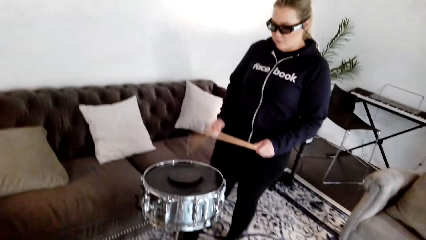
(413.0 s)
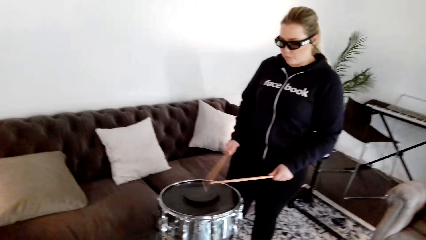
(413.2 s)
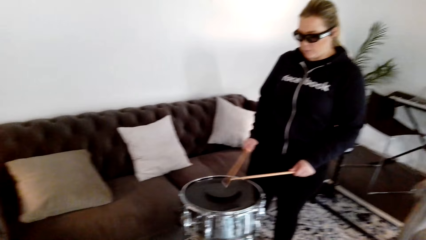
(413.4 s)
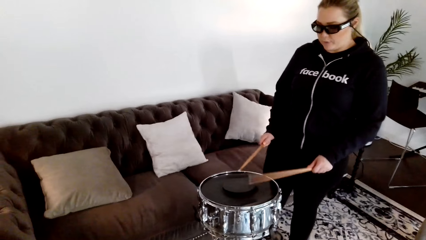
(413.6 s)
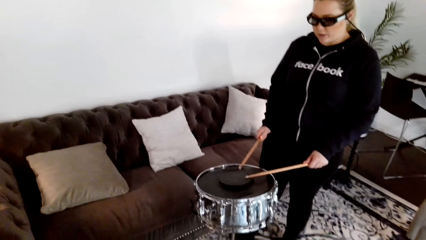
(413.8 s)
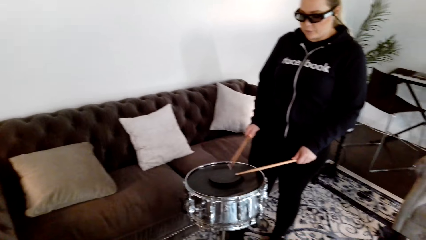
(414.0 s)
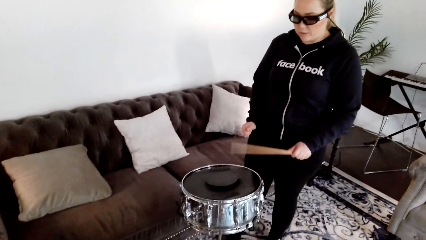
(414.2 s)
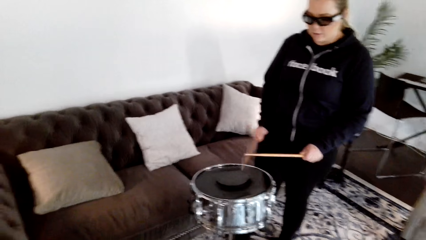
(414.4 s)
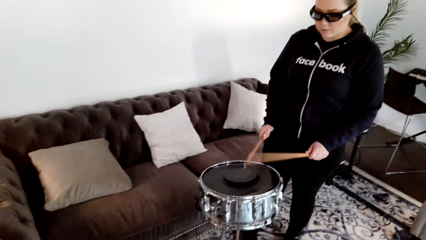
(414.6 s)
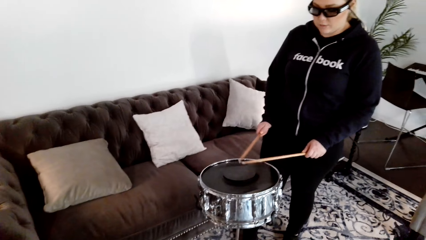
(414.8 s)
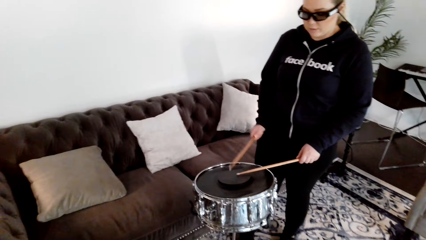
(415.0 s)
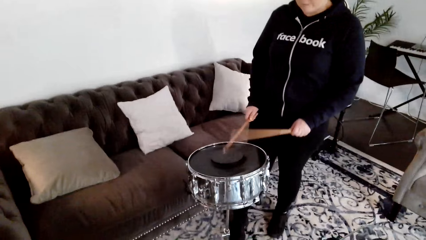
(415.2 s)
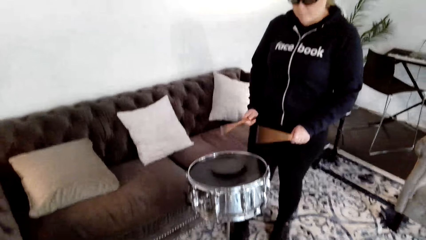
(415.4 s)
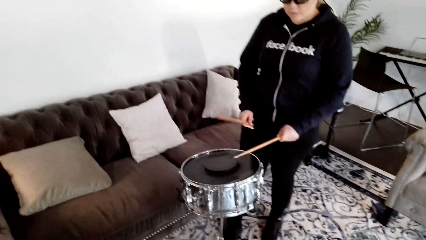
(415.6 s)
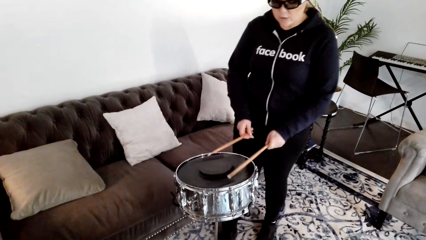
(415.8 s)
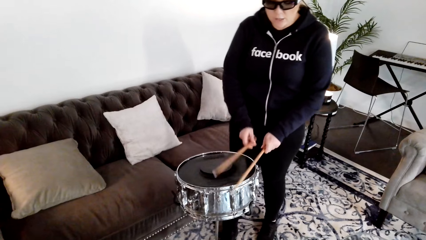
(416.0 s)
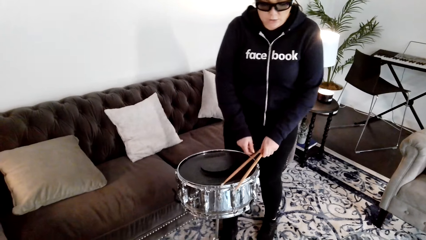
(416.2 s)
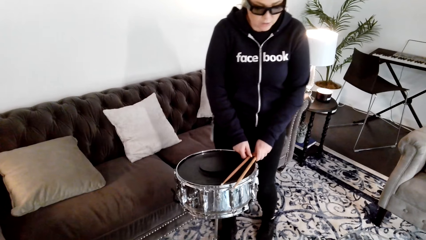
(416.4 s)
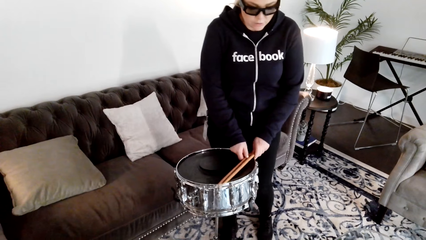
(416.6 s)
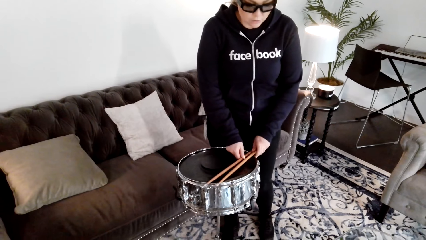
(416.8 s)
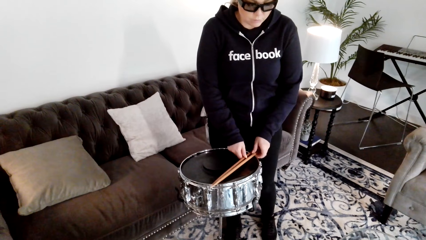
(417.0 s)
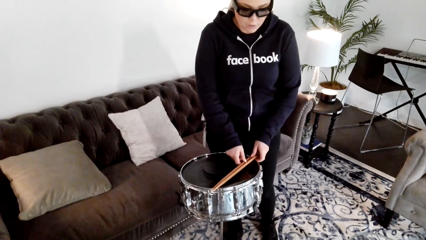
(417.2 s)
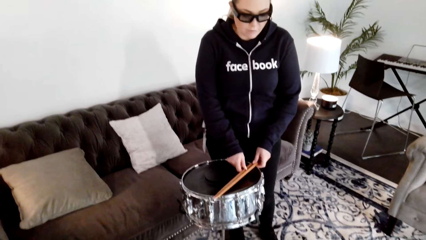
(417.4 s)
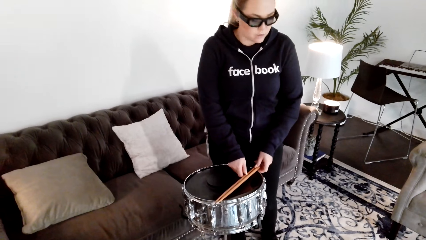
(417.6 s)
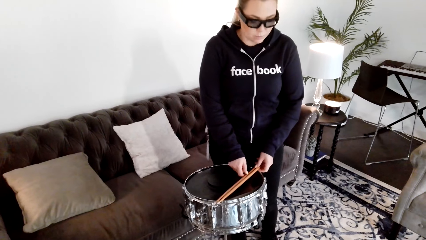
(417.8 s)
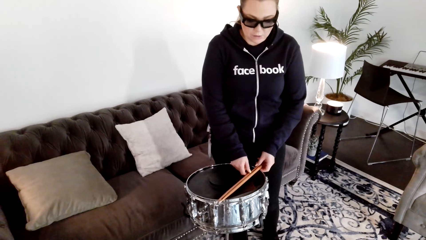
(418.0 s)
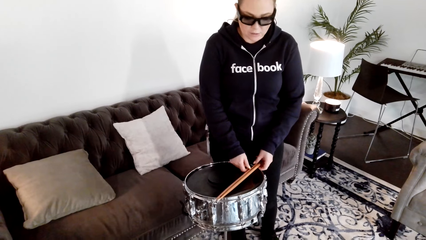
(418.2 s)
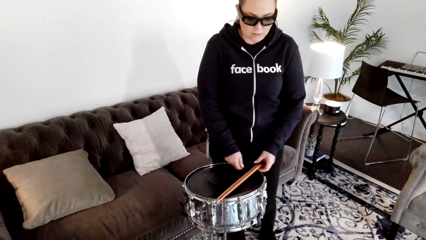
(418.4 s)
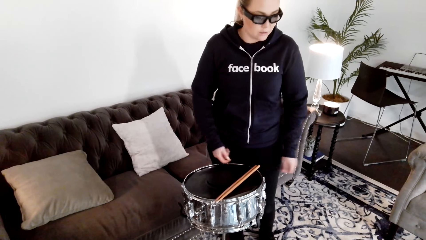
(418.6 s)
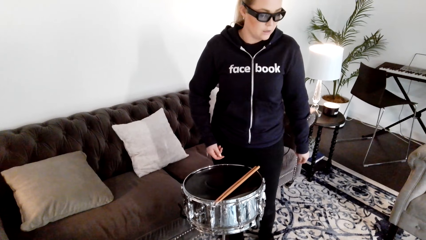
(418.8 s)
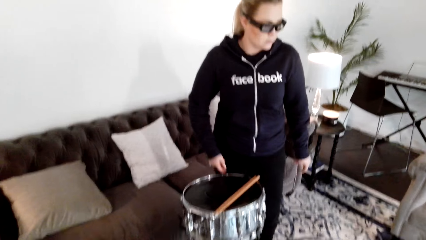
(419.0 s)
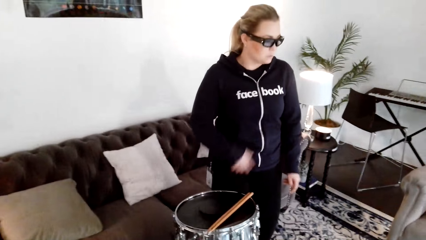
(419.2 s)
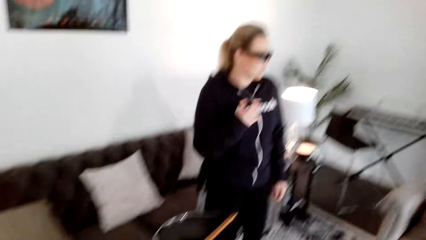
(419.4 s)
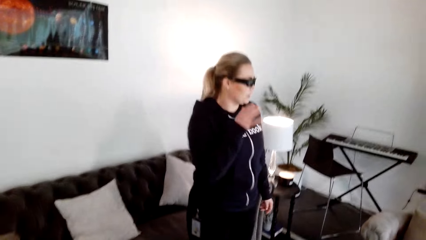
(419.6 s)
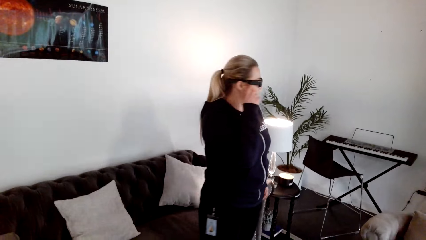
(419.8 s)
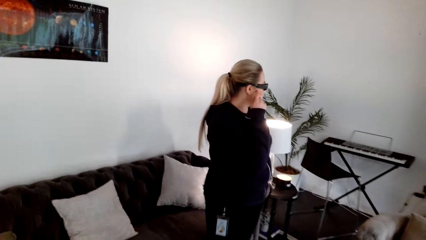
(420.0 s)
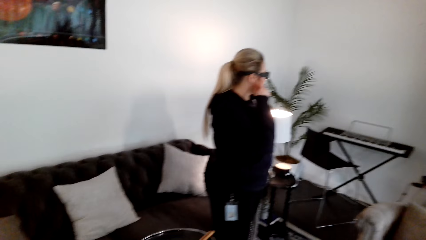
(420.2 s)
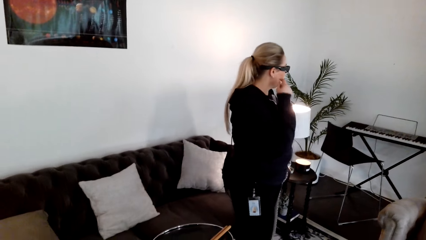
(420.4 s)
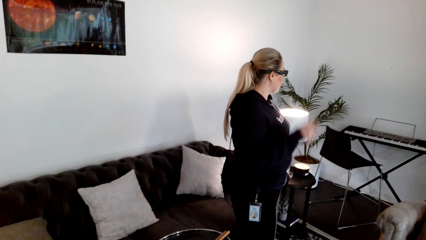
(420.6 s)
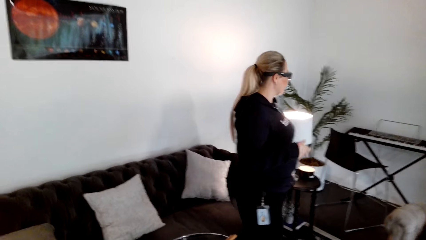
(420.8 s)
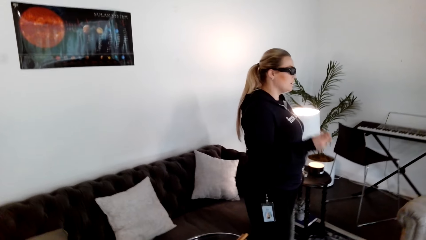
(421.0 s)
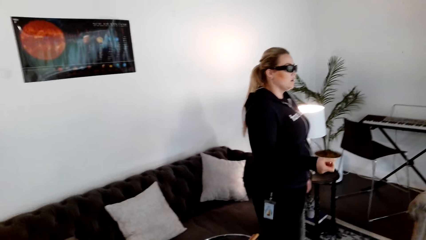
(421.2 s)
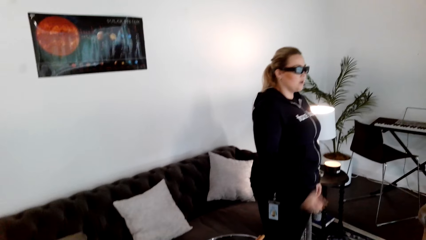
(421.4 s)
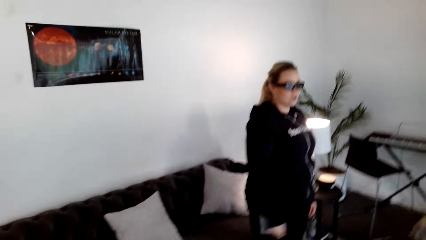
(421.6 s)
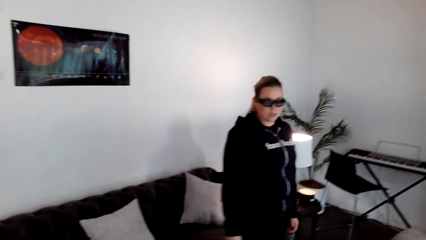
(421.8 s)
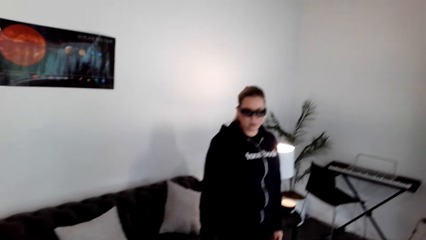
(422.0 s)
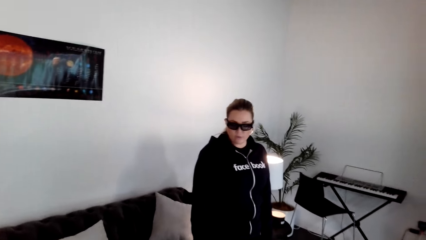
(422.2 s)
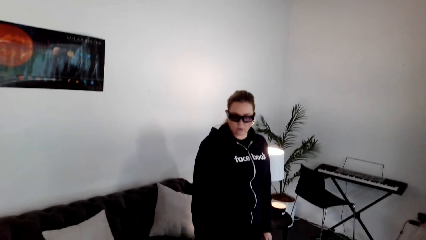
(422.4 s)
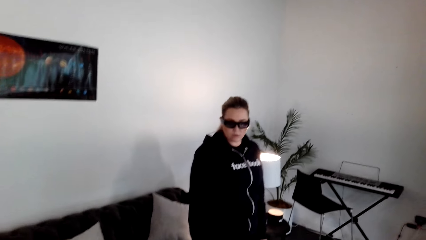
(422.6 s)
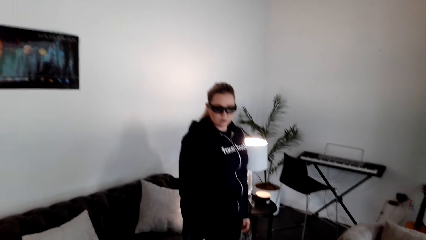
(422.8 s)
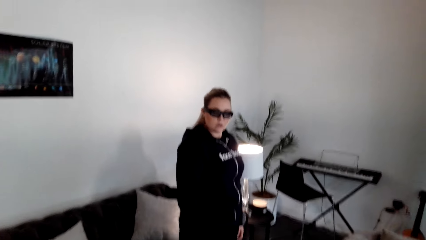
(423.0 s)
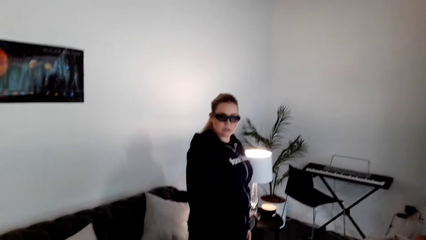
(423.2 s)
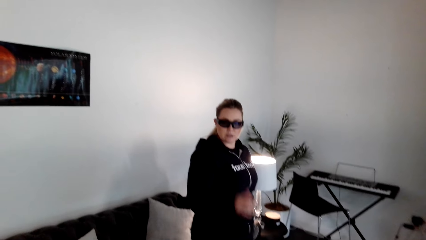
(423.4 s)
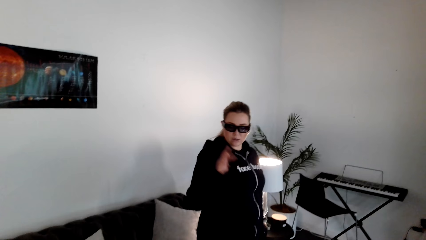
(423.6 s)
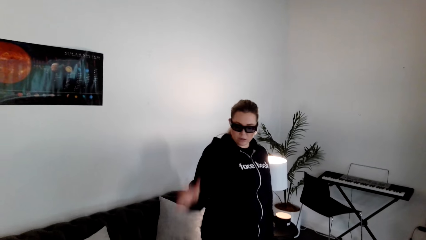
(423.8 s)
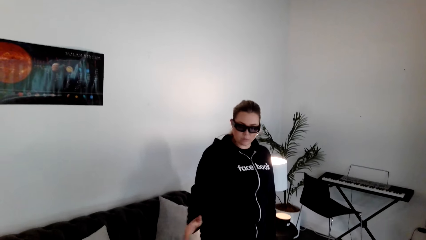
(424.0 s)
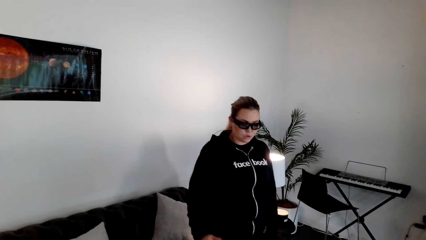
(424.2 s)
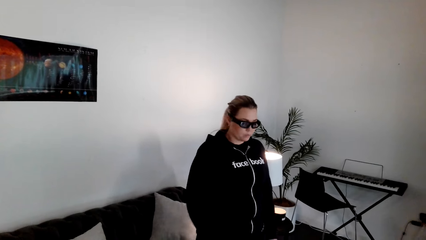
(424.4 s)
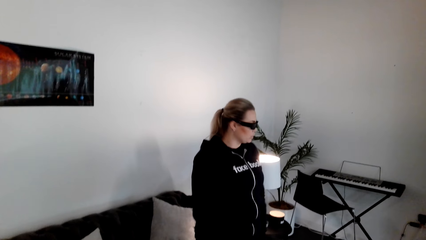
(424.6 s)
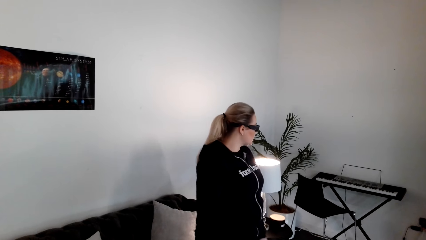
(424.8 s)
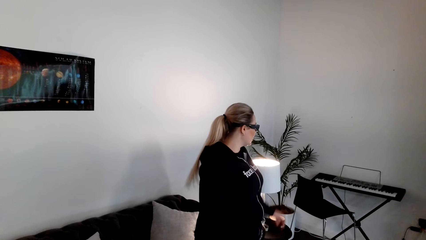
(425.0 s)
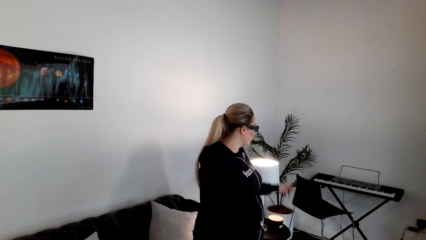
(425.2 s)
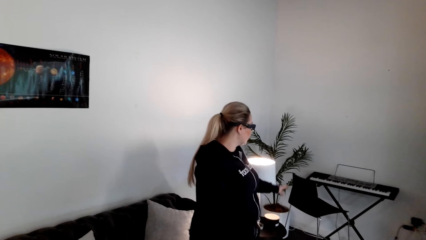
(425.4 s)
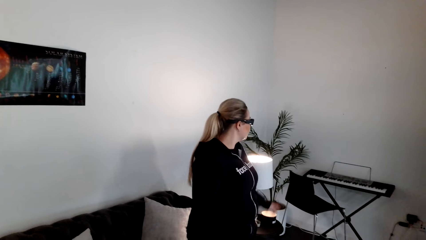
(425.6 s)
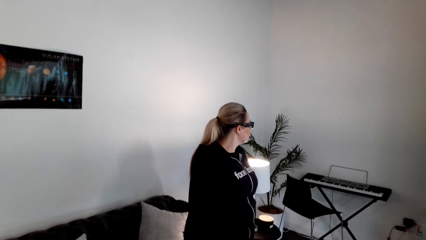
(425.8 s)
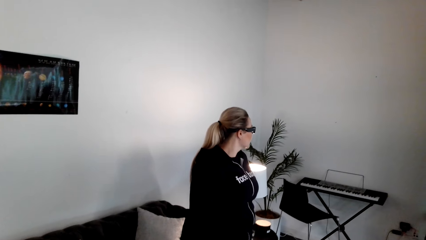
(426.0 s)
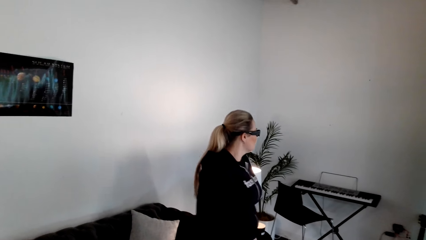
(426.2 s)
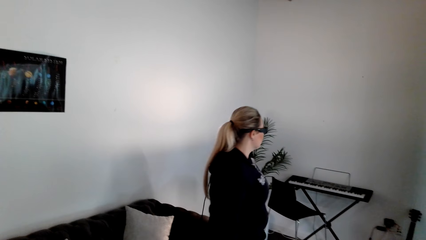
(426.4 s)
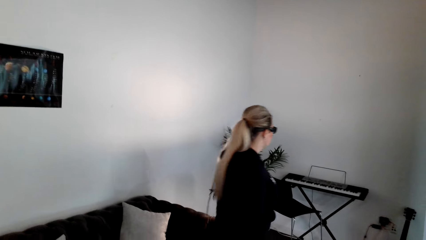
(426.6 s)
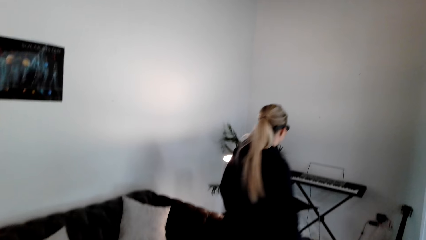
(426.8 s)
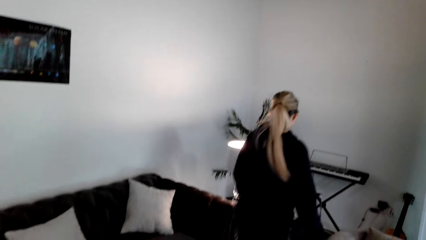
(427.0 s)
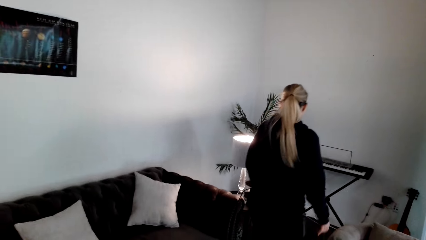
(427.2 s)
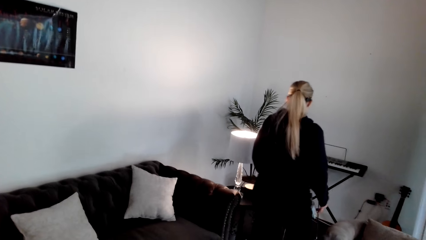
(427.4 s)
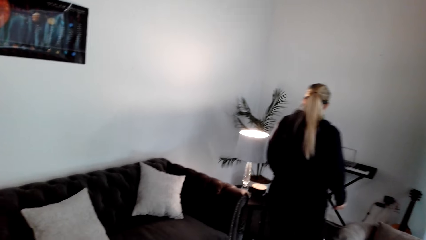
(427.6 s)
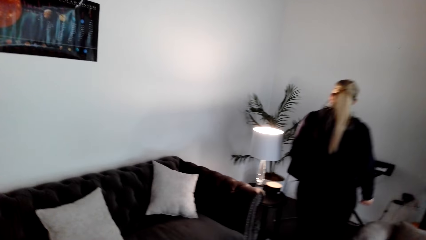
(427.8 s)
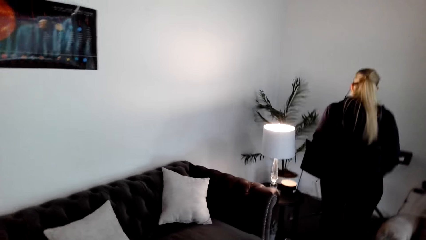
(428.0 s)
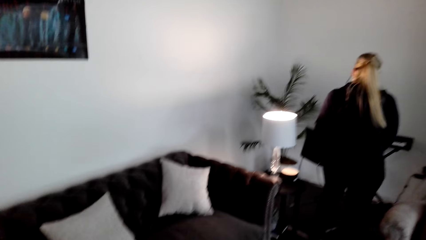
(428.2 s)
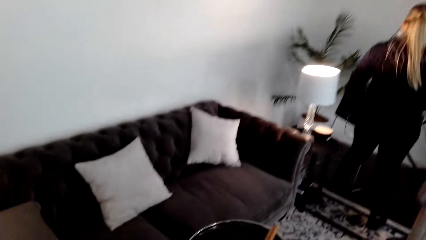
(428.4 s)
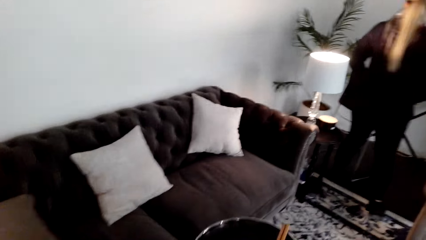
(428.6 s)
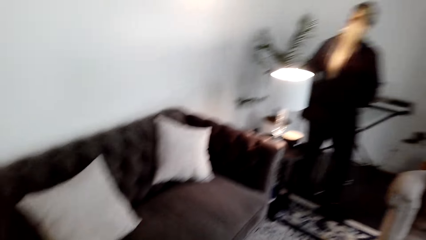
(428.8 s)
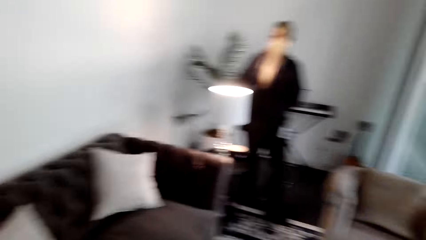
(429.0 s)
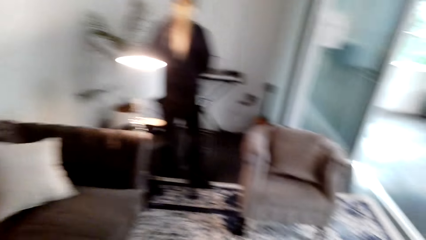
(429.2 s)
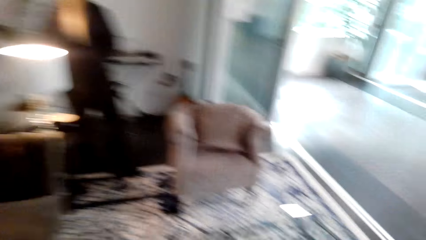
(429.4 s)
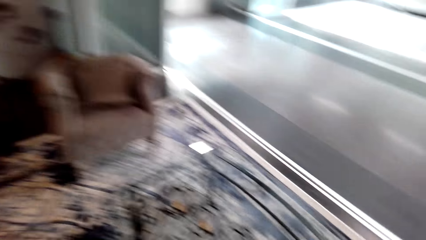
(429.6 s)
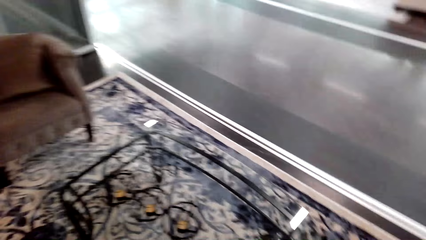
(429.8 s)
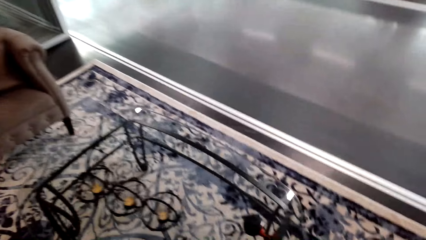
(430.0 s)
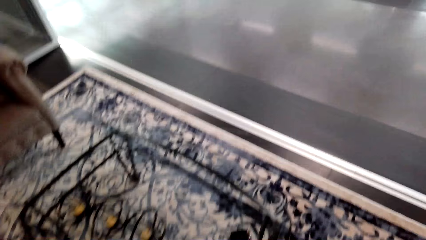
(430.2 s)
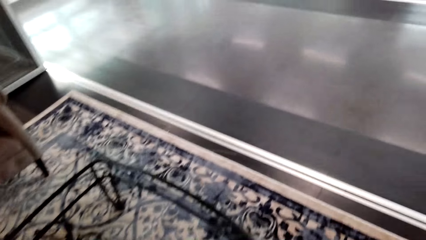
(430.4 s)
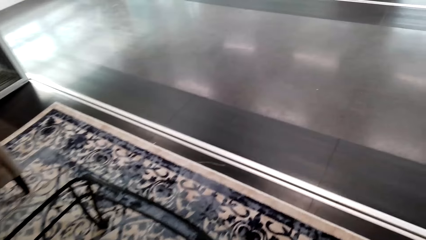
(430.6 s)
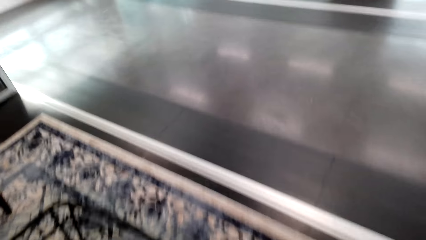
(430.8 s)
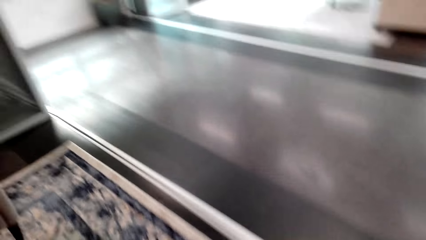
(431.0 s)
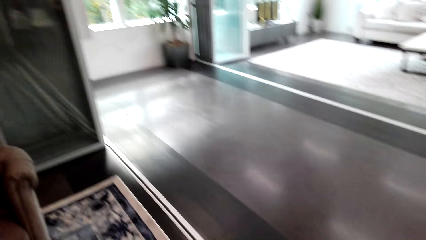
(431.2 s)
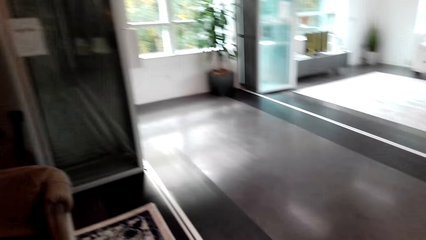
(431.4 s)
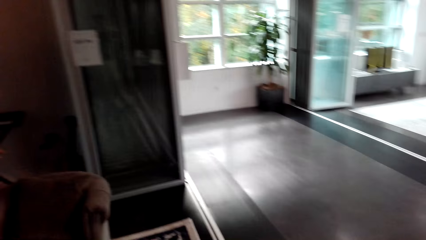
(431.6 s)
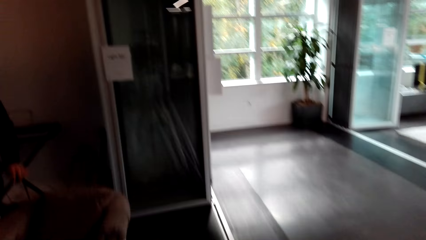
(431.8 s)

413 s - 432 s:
A person puts the drum sticks down.
